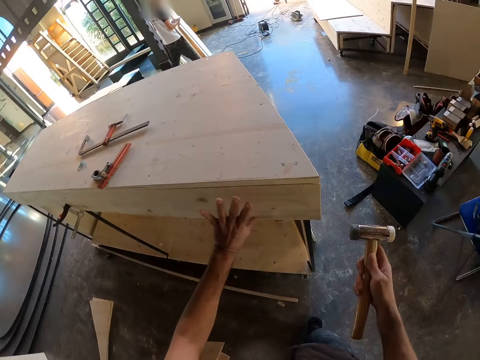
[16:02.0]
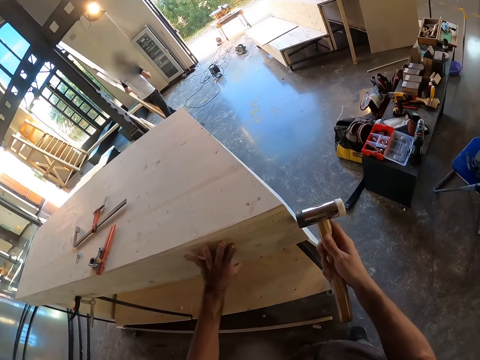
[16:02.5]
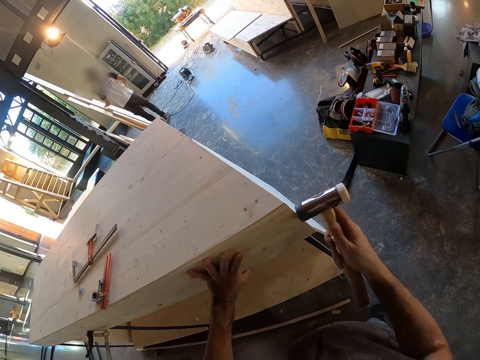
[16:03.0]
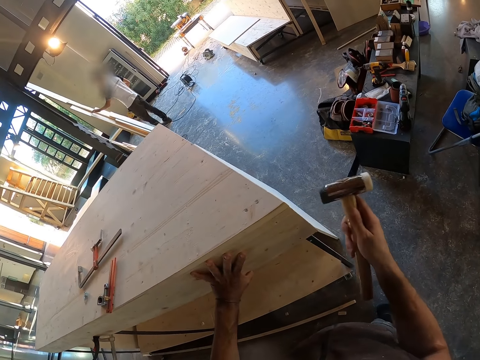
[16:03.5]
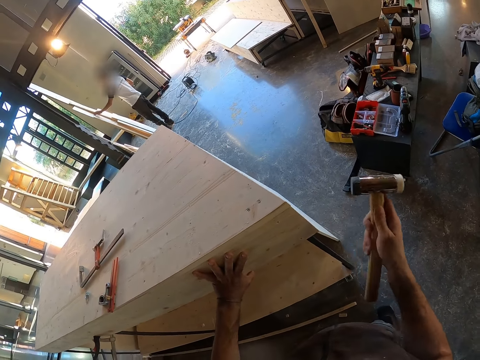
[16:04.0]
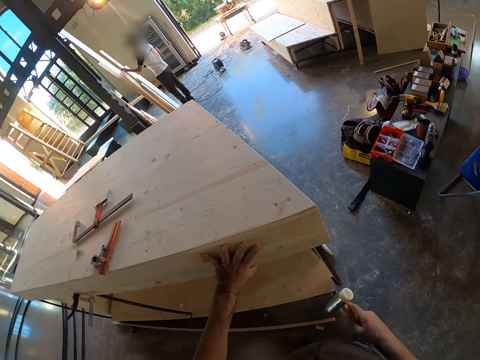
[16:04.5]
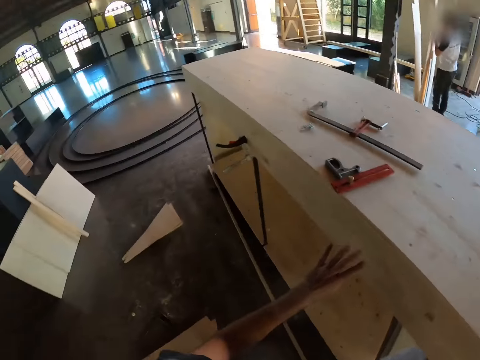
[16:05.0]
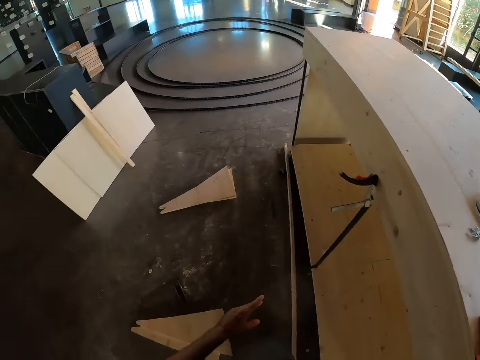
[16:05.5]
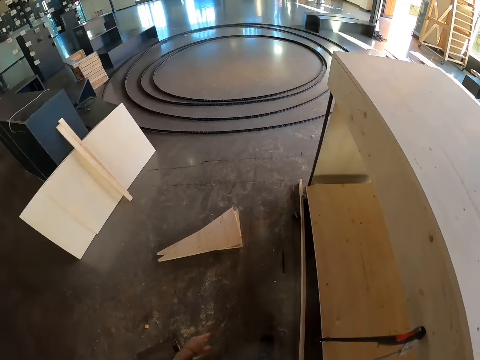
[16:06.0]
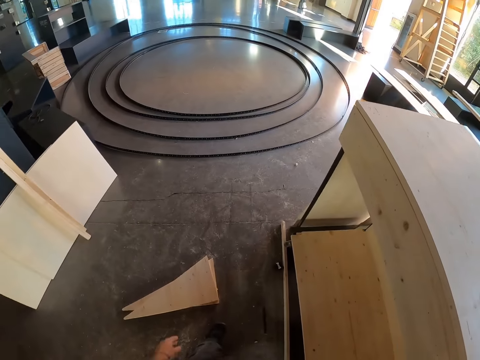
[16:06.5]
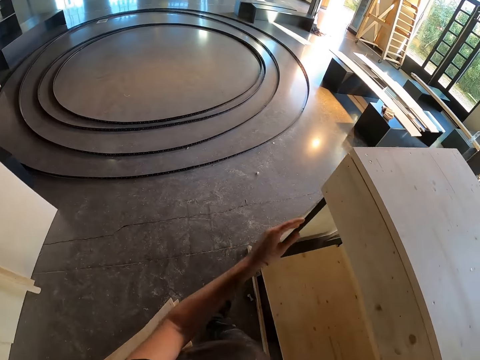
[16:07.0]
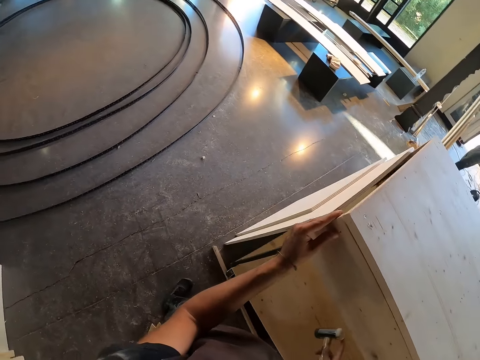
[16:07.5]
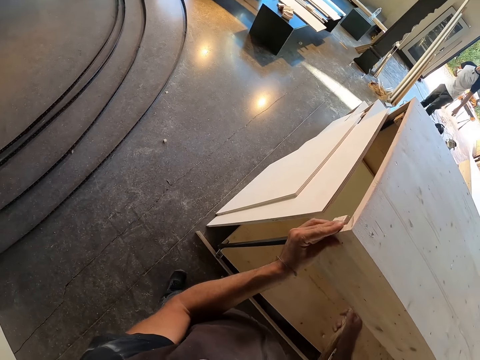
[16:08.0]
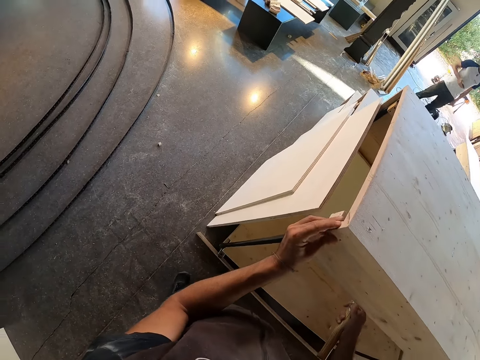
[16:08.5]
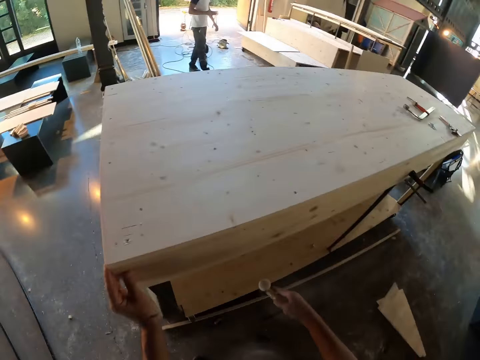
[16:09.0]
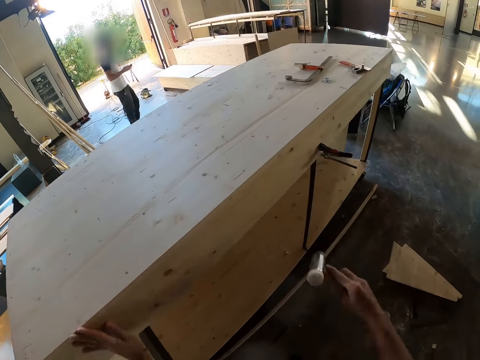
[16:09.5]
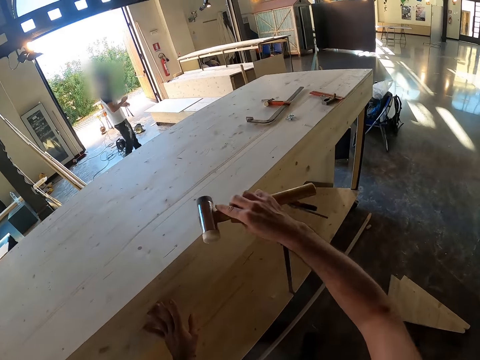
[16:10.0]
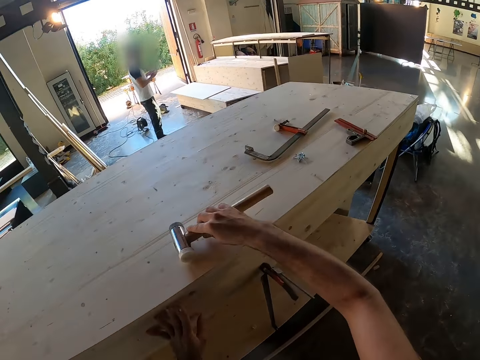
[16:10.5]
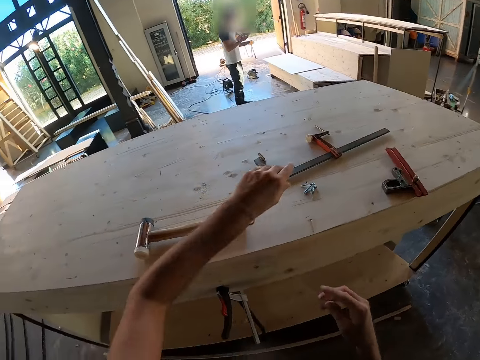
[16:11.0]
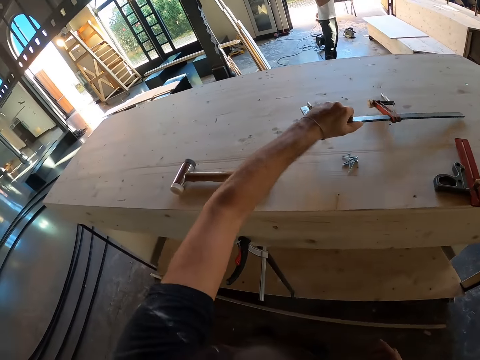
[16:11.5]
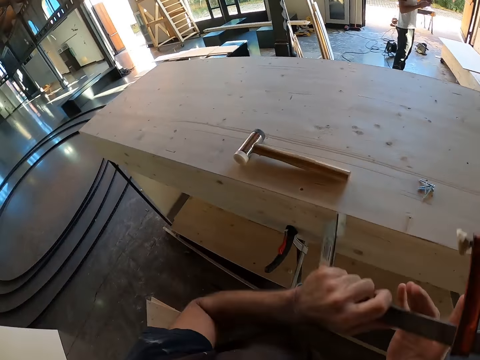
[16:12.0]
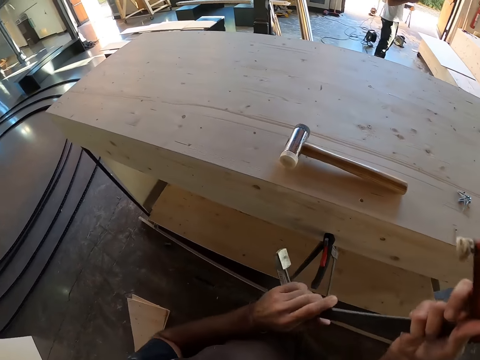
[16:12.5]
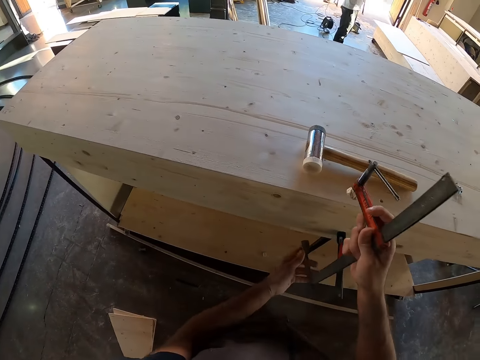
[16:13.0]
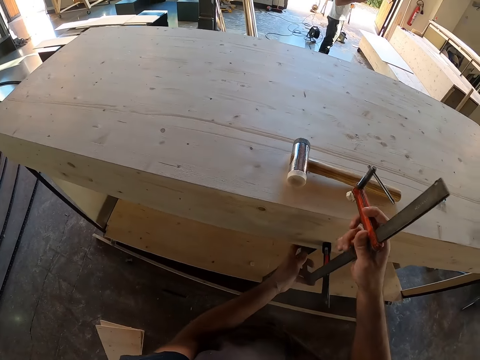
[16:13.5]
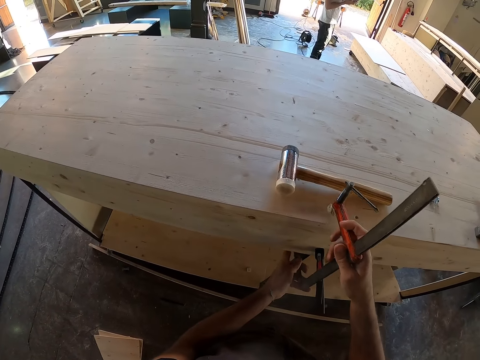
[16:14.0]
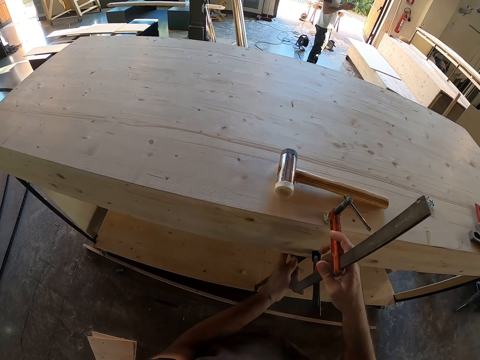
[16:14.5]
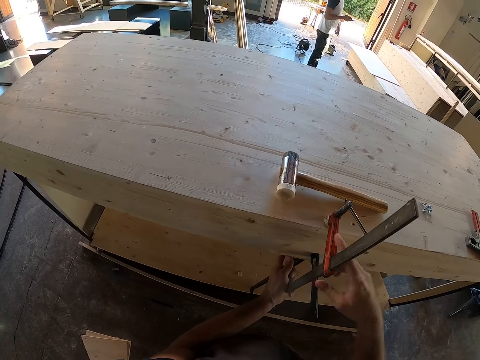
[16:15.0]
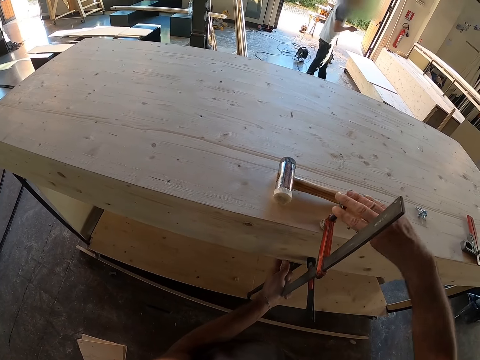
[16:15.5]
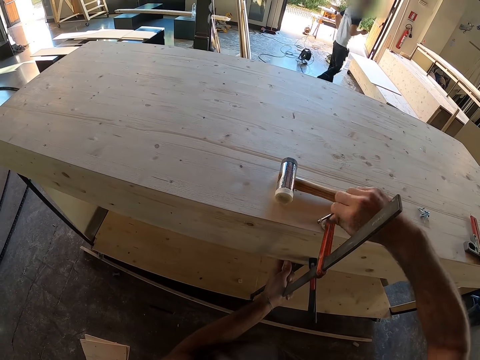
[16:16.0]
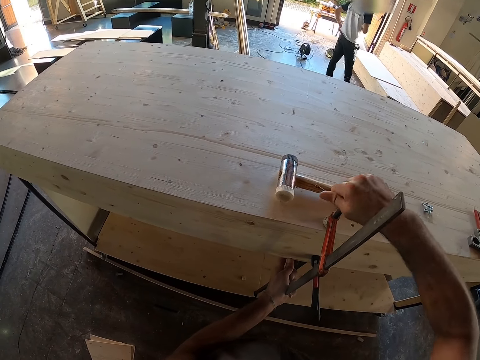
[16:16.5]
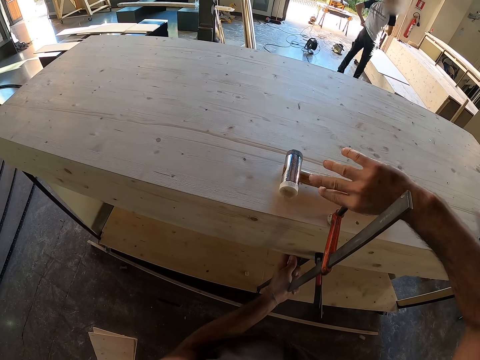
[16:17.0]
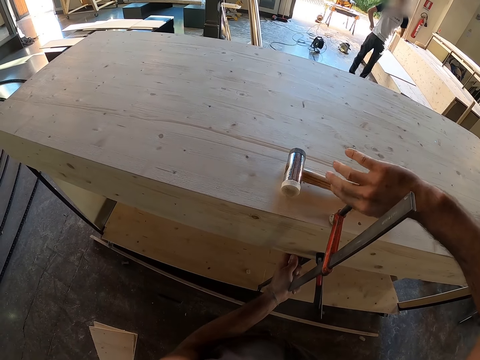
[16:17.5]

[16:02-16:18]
The camera wearer hits the right side of the wooden shelf with the hammer in his right hand. He adjusts the wood on the stand with the hammer. He walks to the other side of the stand. He adjusts the left side of the wooden shelf with his left hand. He walks from the end. He places the hammer in his right hand on the wooden shelf. He picks a clamp from the wooden shelf with his left hand. He expands the clamp with both hands. He adjusts the clamp in his hands. He holds the wooden plank to the wooden shelf with the clamp in both hands.

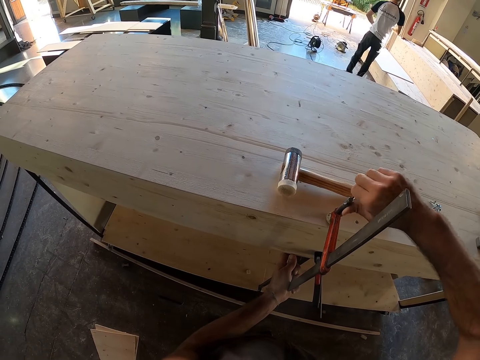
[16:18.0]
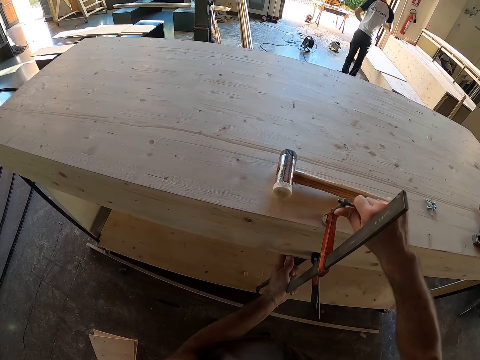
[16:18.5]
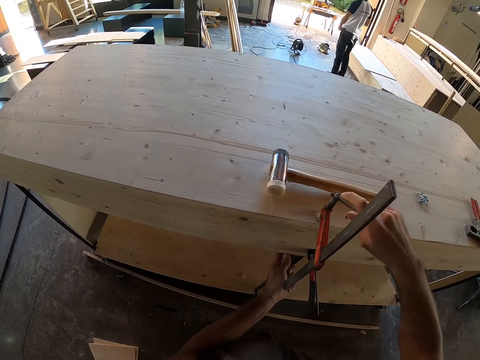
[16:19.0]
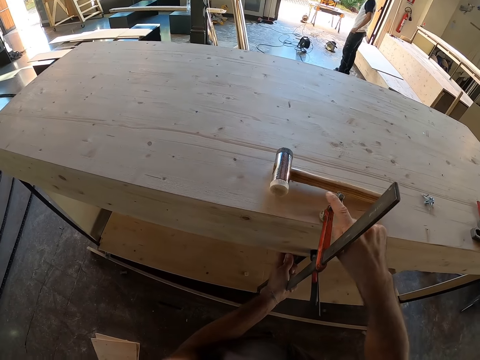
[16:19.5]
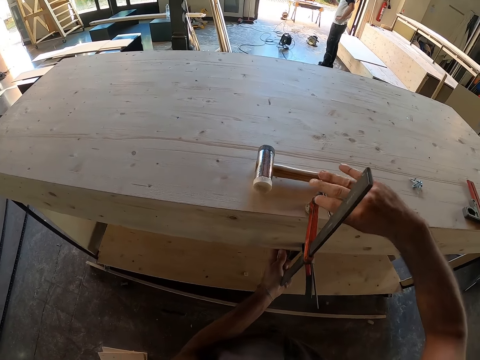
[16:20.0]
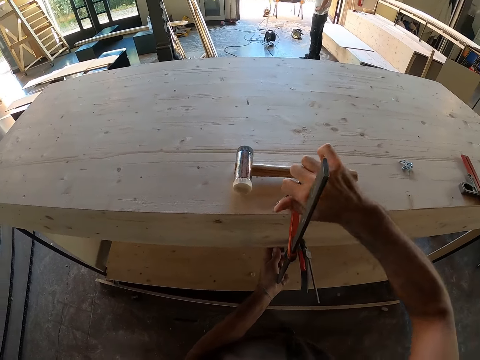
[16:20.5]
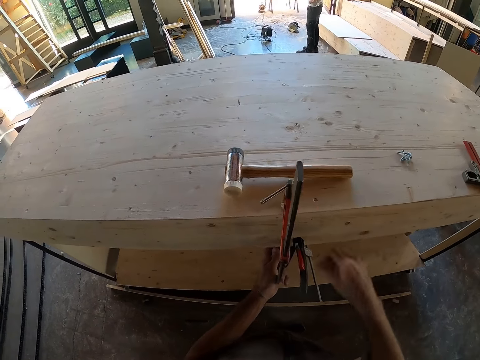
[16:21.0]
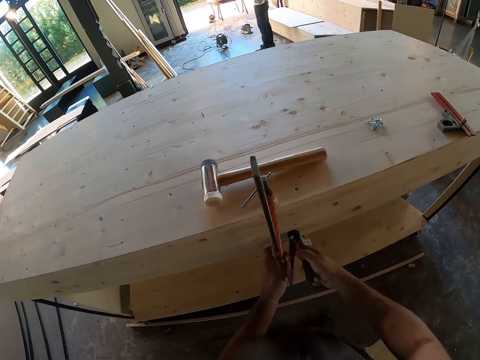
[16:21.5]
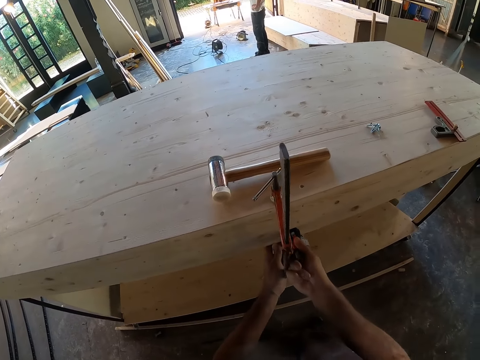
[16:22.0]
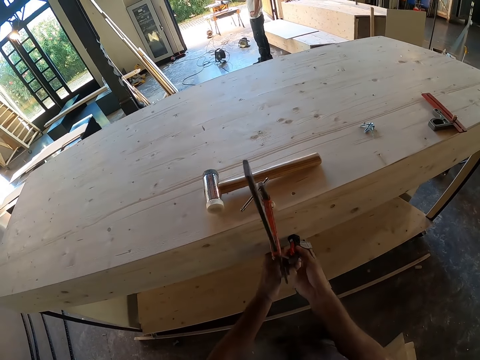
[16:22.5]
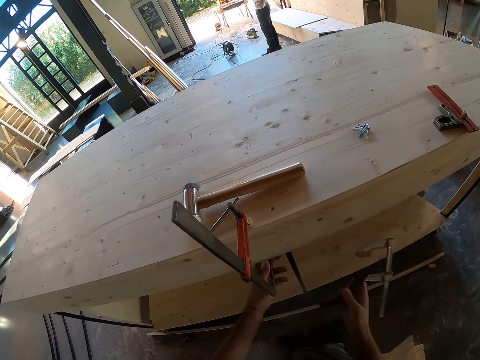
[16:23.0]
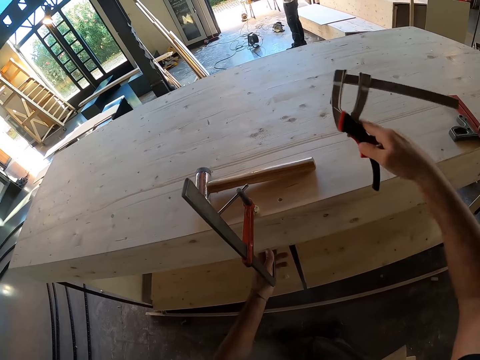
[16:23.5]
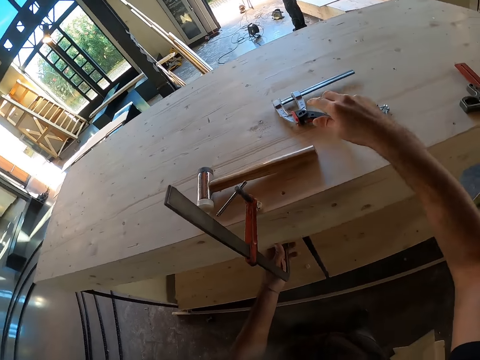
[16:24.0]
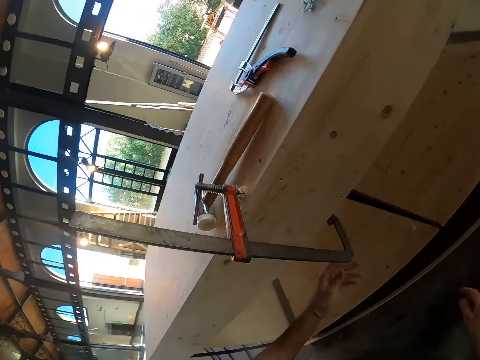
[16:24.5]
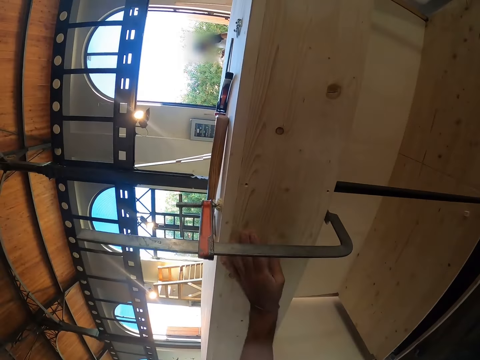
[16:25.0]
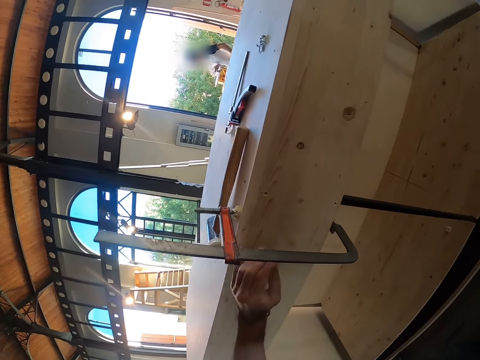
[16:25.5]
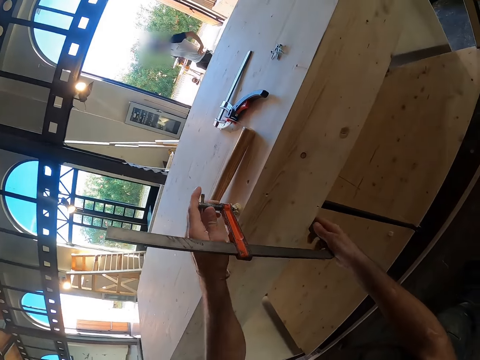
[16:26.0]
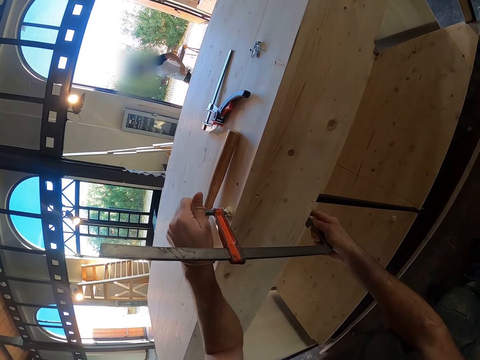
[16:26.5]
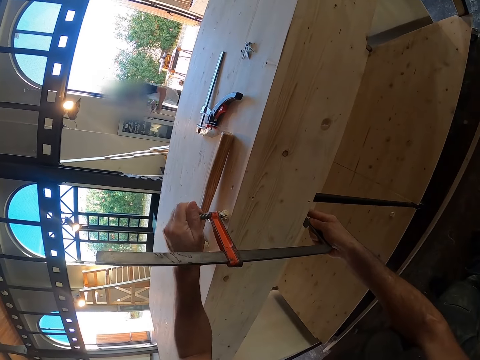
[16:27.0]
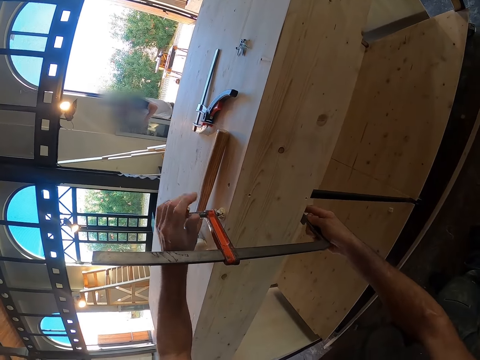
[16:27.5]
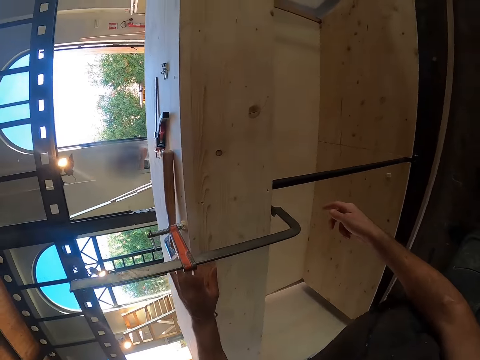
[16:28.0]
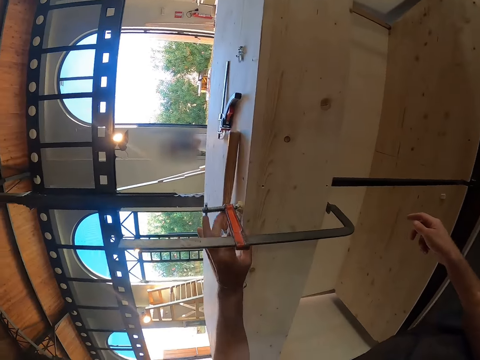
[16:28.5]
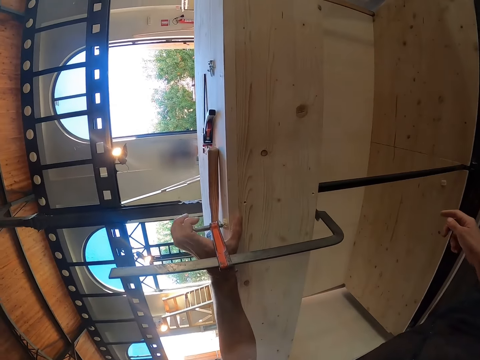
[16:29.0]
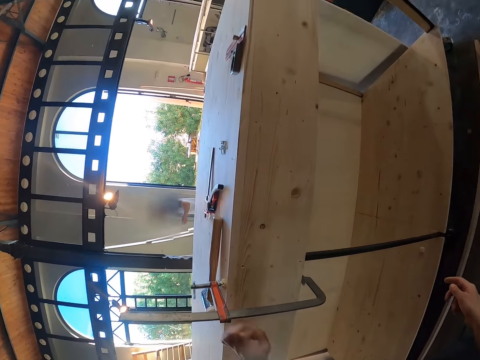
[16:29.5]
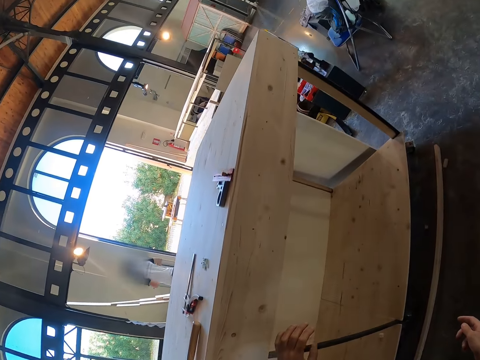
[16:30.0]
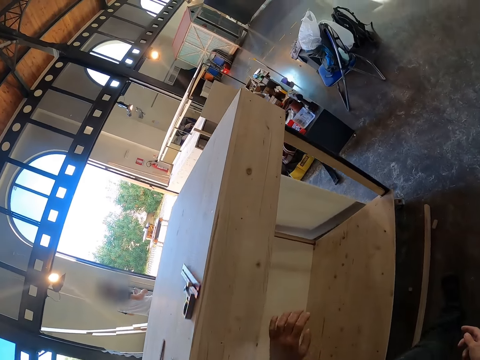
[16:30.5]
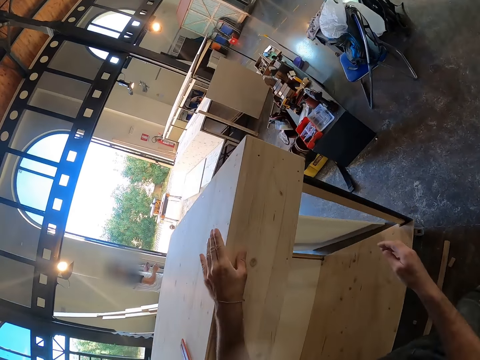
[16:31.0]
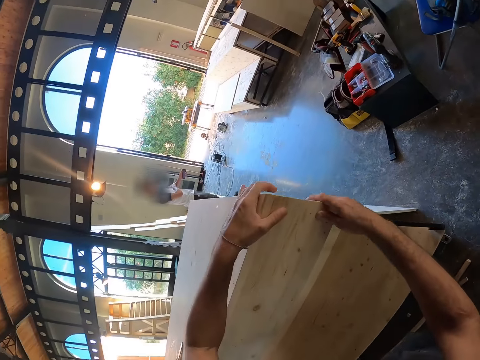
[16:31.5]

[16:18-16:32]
The camera wearer removes the horizontal clamp from the wooden shelf and the wooden plank with his right hand. He places the wooden plank in his right hand on the wooden shelf. He drops the clamp on the stand. He stares closely at the wood on the stand. He wipes the wood with his hand. He adjusts a clamp on the stand. He fits the vertical clamp on the wooden shelf with both hands. He stares at the wood on the stand. He moves his hand under the clamp. He walks to the edge of the wood on the stand. He adjusts the right side of the wooden shelf with both hands.
